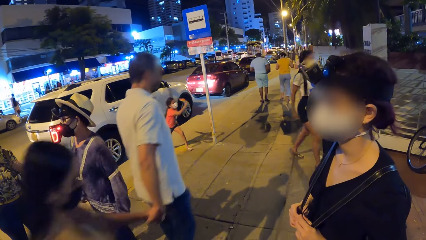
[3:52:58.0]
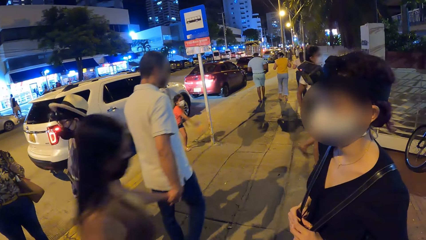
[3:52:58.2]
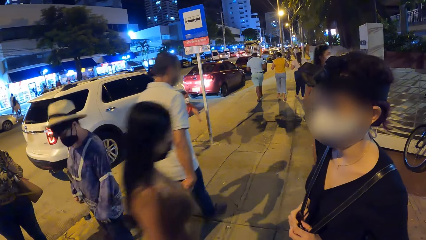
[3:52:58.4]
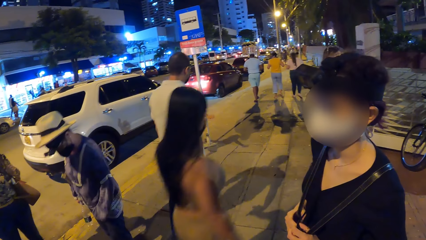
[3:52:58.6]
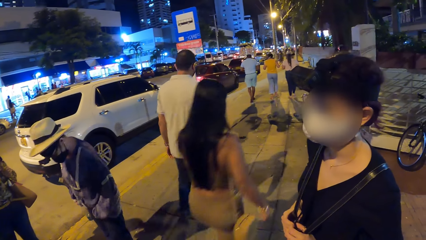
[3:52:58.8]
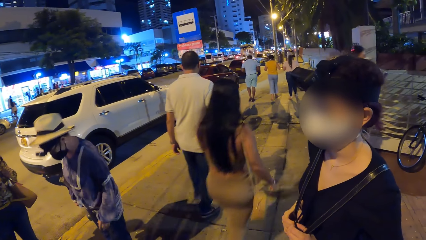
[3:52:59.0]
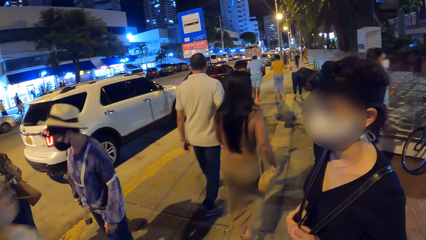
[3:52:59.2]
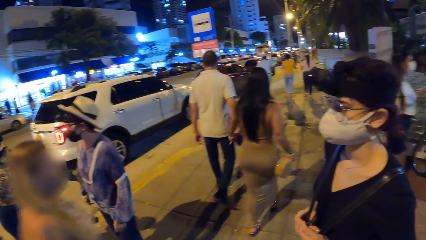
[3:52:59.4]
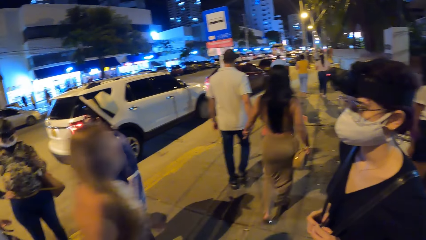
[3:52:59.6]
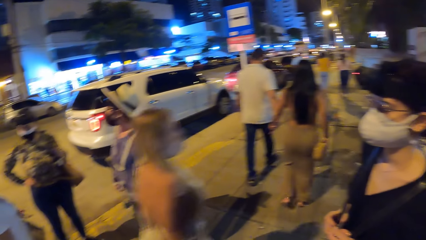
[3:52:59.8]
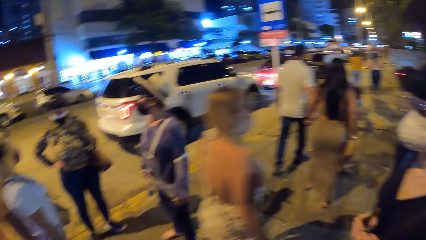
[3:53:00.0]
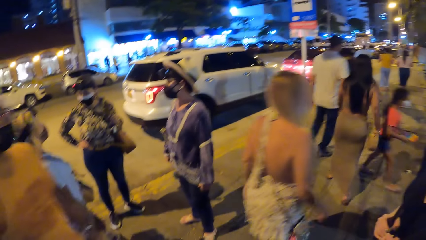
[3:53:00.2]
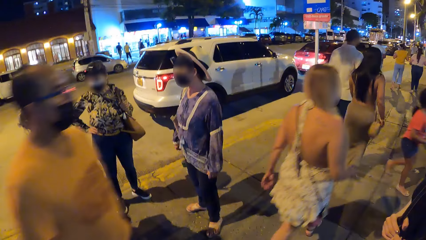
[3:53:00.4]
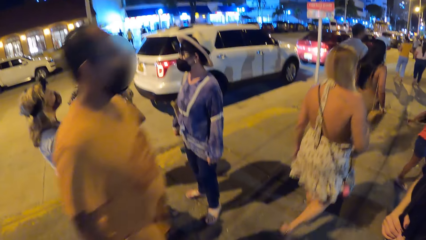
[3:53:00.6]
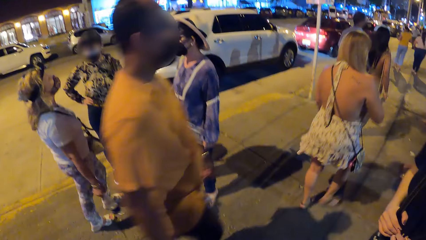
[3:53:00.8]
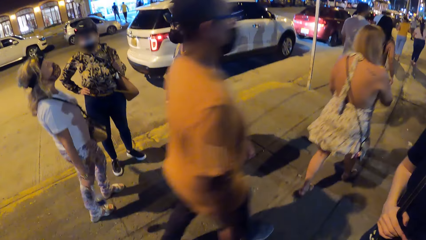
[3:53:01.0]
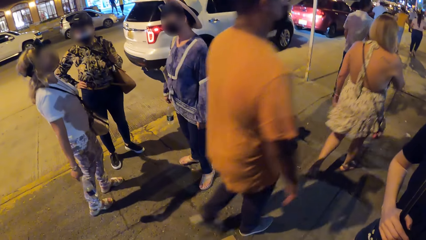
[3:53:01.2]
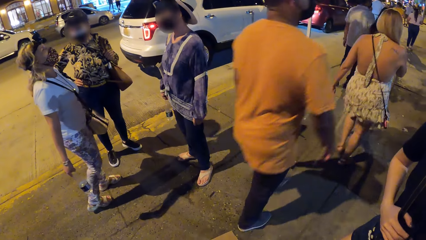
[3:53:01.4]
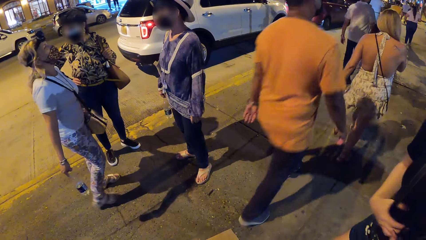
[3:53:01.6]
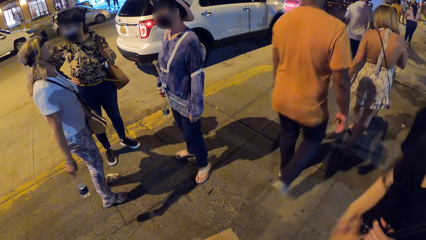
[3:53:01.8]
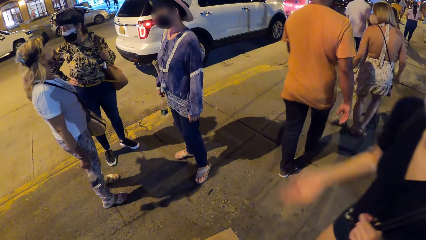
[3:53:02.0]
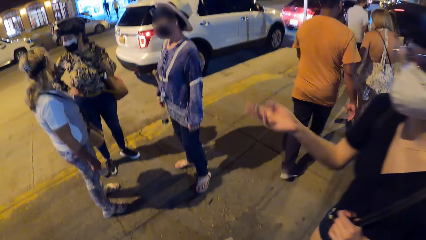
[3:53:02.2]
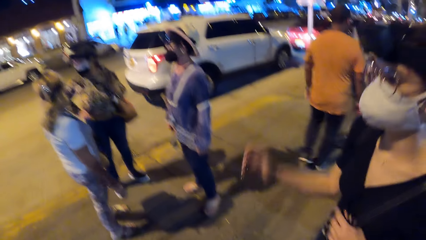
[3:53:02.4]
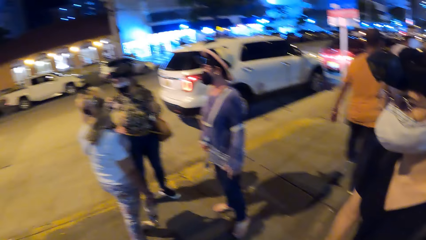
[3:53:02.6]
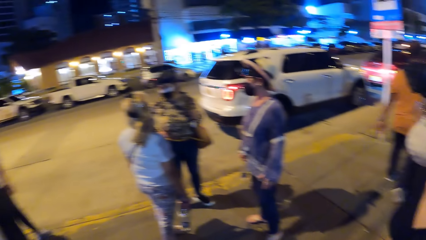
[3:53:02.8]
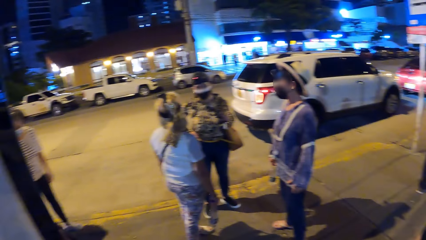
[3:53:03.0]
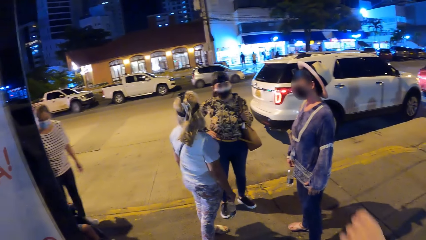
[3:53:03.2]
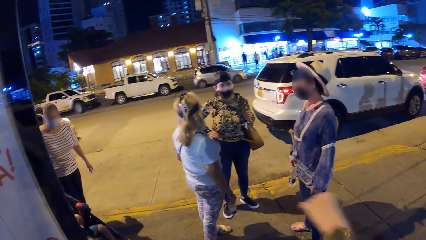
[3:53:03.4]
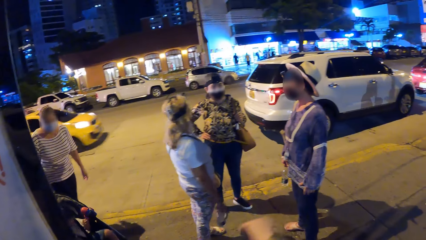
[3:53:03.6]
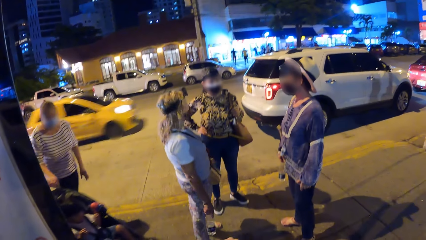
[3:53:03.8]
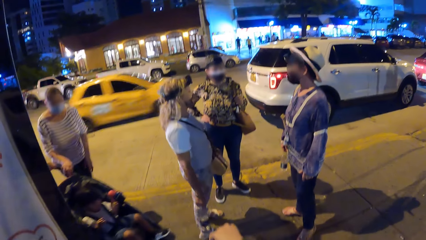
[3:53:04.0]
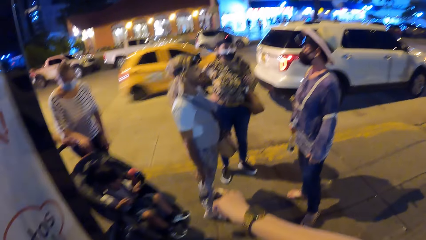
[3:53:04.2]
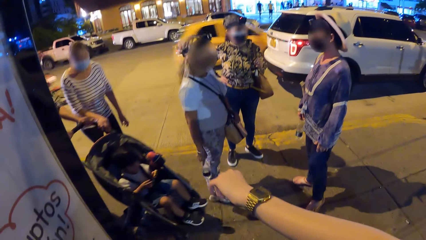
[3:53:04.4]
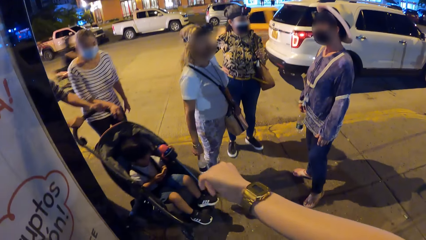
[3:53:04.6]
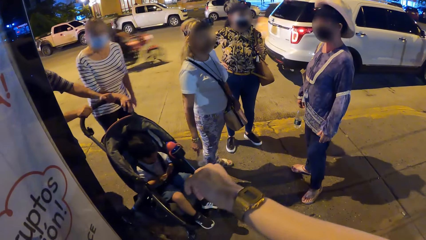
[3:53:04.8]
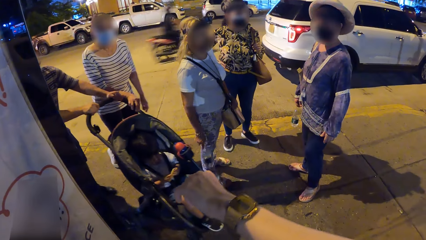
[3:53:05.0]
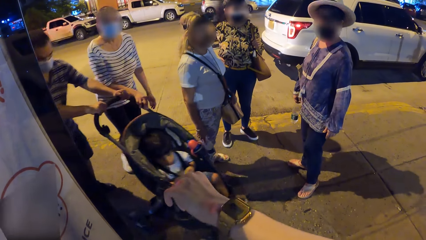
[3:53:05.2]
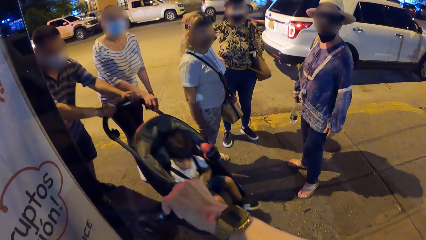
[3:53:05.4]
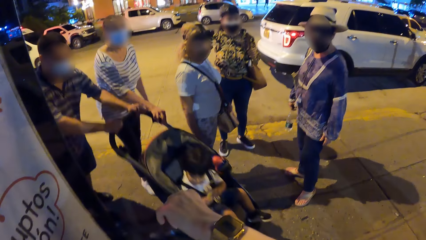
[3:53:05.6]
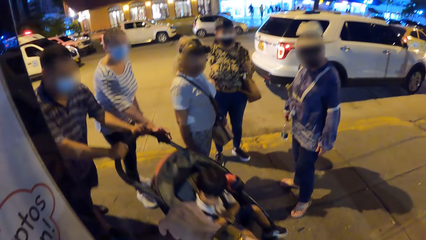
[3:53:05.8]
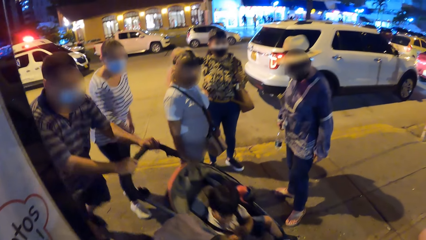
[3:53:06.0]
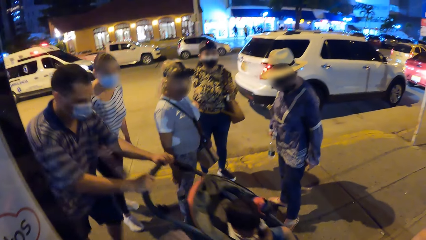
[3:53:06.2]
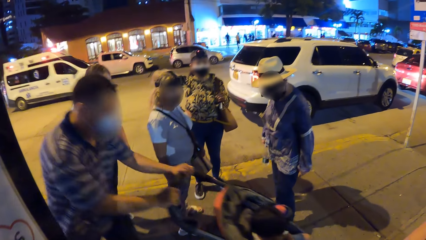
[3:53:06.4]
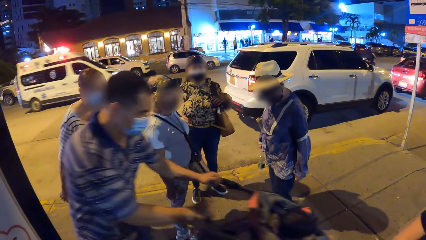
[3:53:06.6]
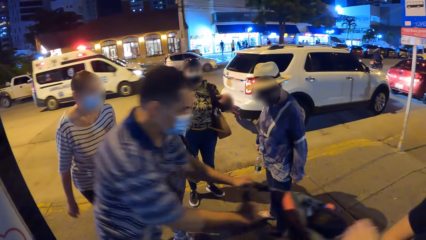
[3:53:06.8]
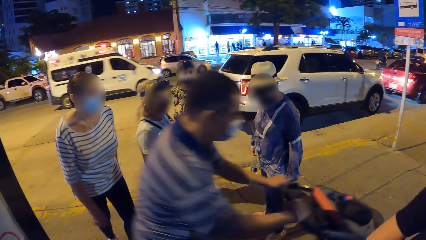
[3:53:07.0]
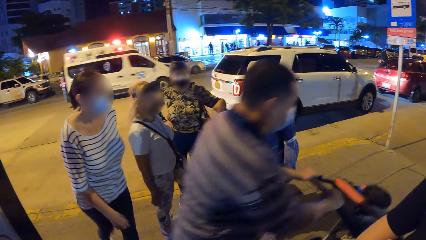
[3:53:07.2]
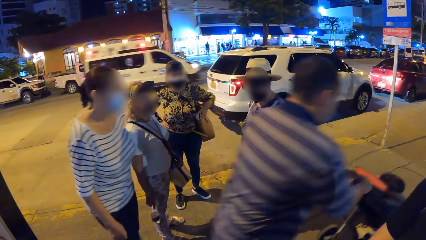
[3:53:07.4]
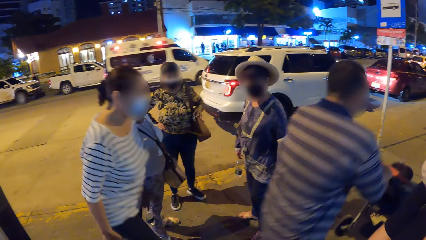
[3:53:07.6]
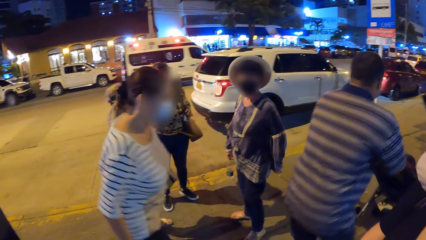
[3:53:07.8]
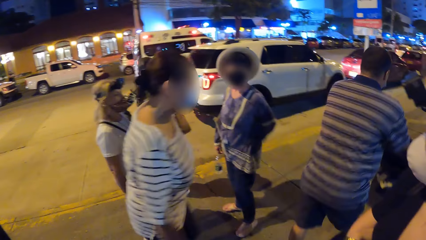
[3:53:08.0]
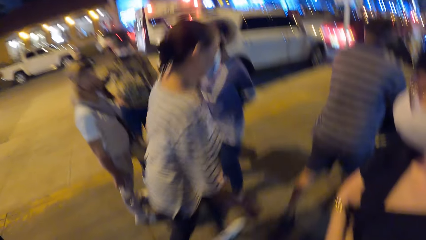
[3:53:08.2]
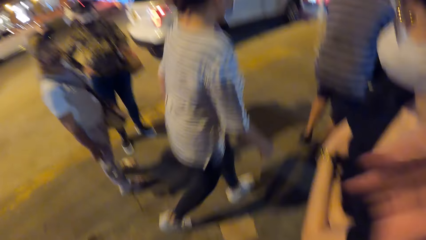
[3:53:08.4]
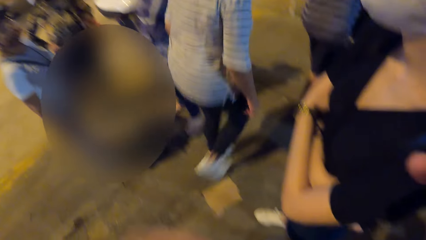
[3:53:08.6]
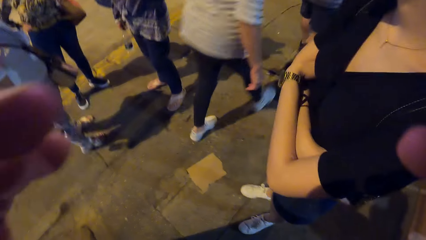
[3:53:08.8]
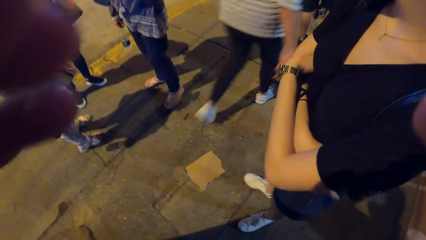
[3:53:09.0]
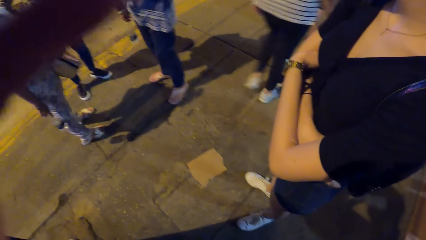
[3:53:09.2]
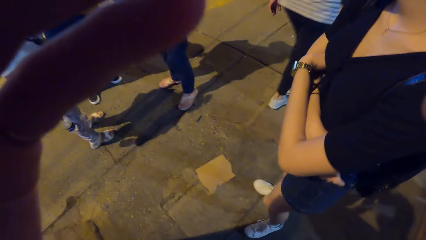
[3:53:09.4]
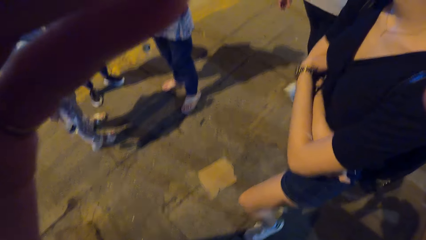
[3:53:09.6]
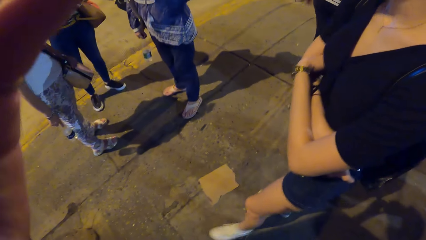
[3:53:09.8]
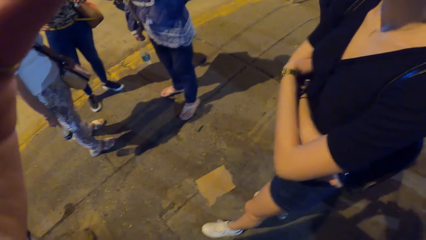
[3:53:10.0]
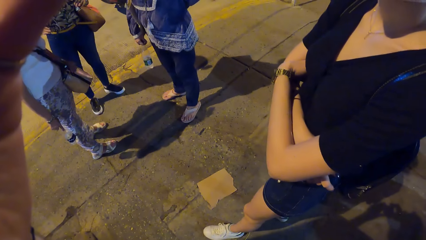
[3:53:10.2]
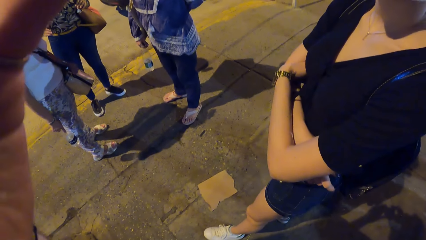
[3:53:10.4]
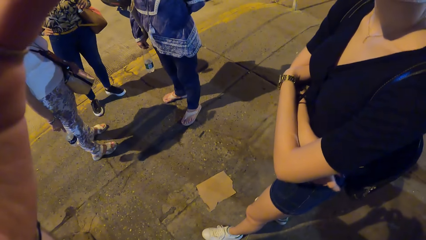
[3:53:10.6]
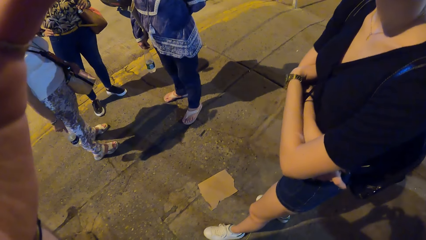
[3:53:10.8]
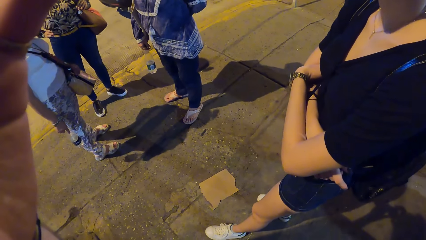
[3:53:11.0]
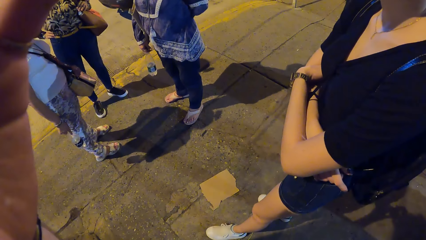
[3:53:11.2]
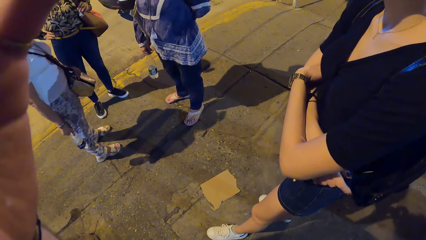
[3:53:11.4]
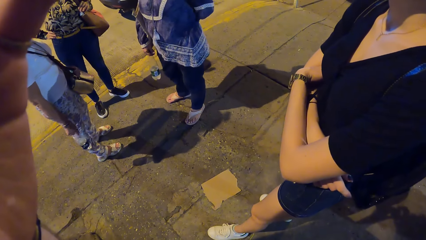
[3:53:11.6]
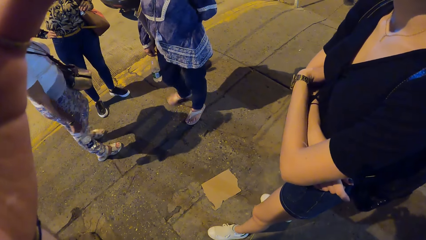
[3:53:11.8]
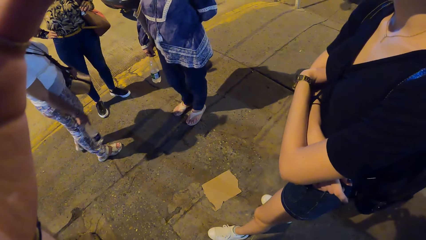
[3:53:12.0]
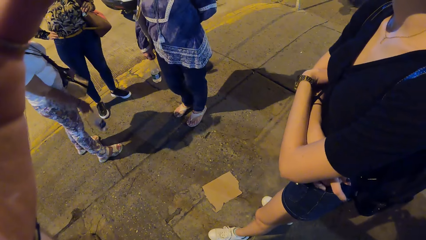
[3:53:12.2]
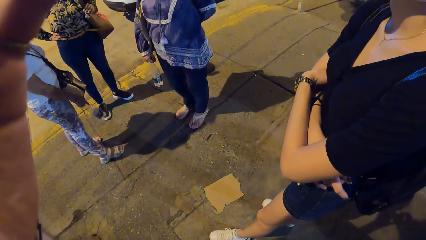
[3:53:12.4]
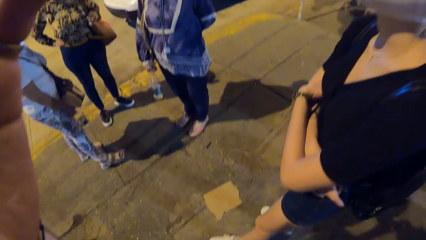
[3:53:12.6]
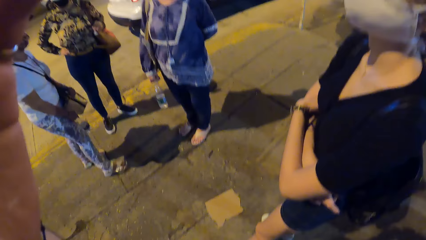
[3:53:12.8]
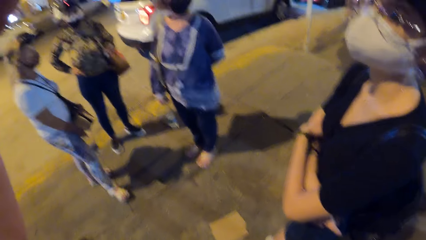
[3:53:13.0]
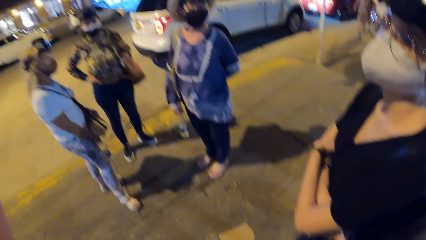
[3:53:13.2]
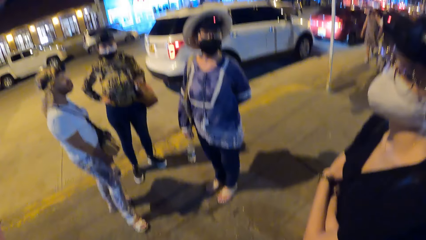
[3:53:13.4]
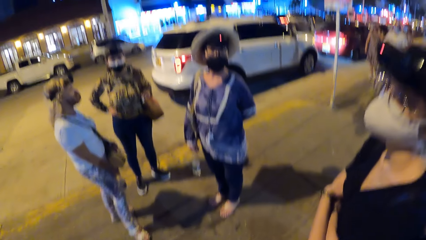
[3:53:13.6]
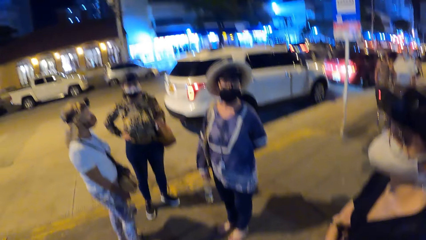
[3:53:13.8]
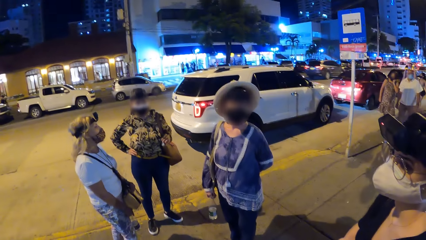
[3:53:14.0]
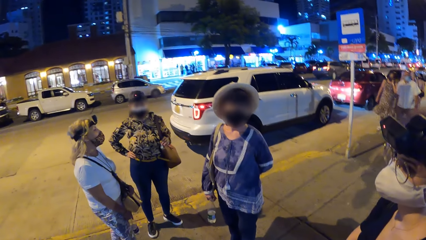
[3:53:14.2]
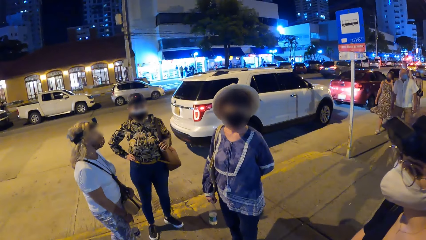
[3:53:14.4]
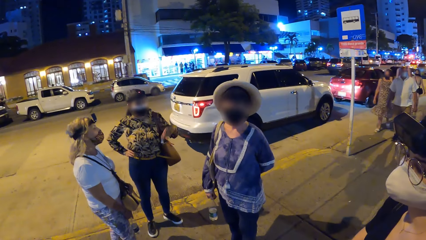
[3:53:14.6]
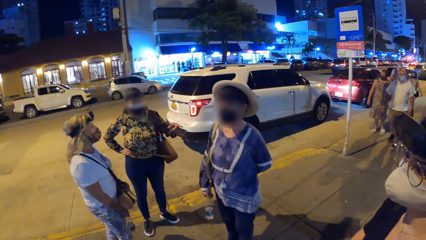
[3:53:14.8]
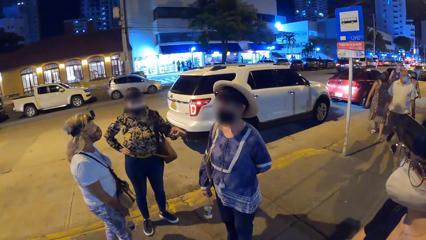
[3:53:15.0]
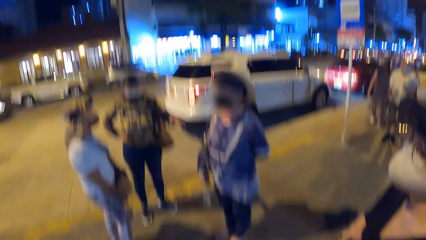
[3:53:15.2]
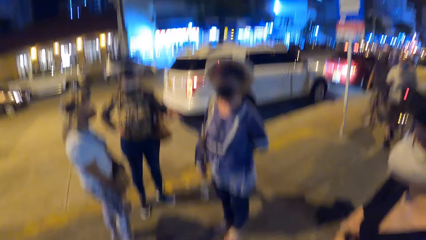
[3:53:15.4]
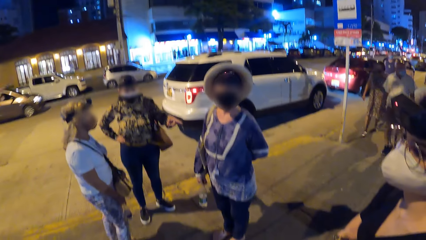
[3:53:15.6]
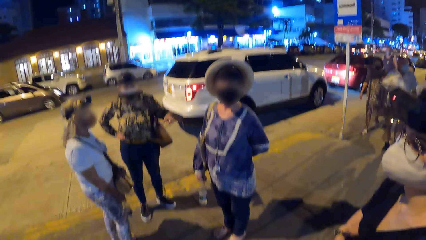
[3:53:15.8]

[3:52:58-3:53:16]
A woman walks past the camera wearer on the walkway. A lady stands in front of the camera wearer. Another woman walks past the camera wearer on the walkway. A man walks past the camera wearer on the walkway. The lady makes gestures by hand and moves her arm in front of the camera wearer. Another man pushes a stroller with a baby on the walkway past the camera wearer. A third woman walks past the camera wearer on the walkway. The camera wearer raises both hands to her face. She touches something. Another lady carries a water bottle in hand.
